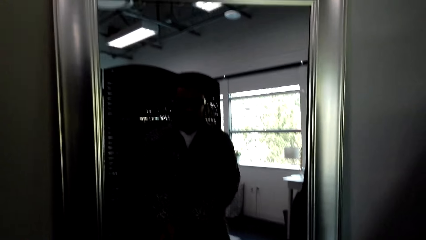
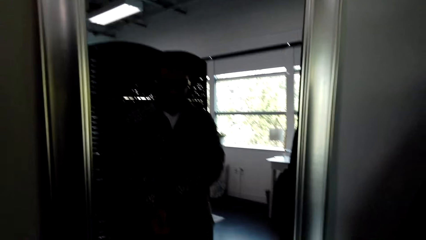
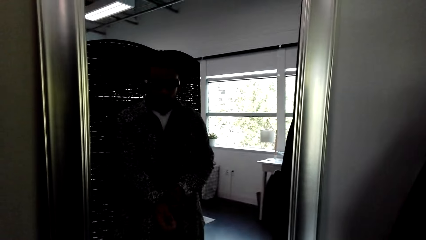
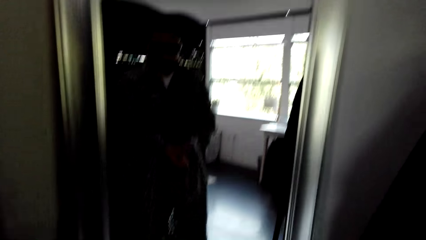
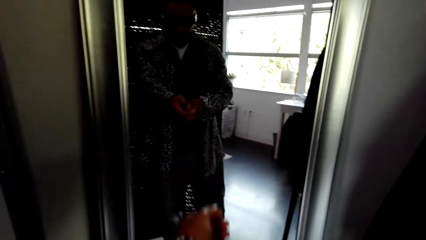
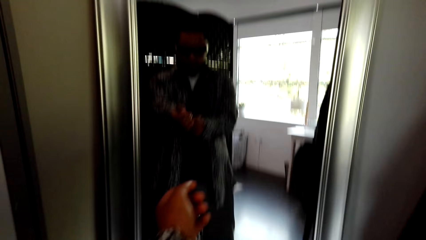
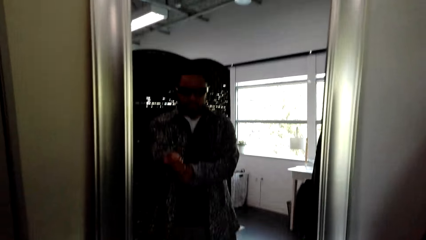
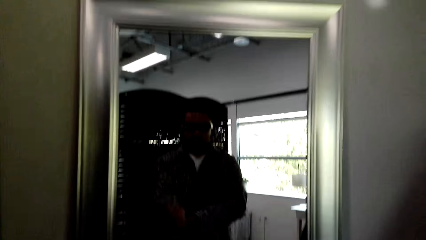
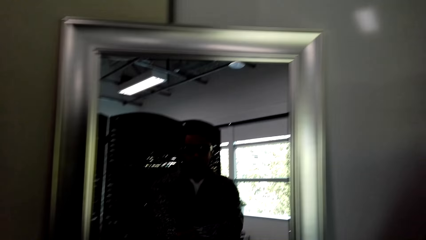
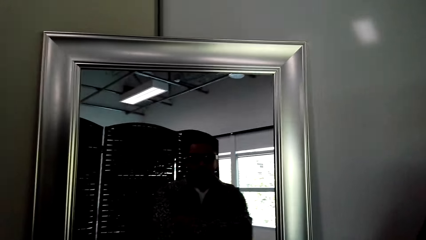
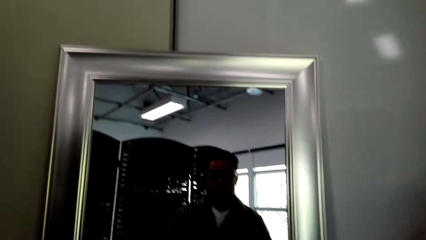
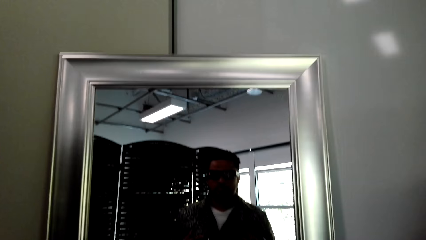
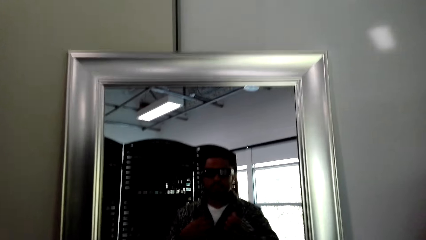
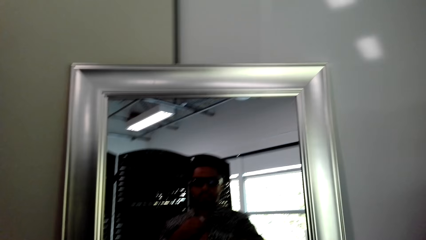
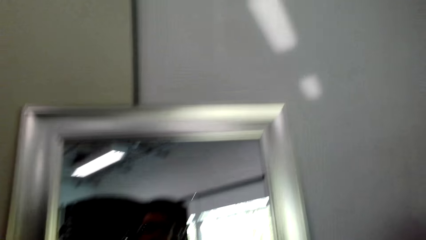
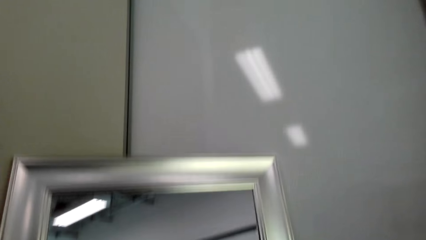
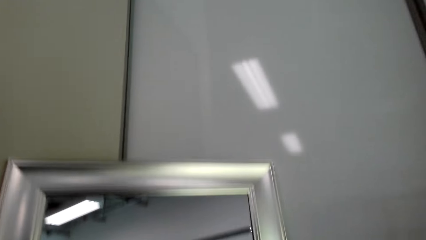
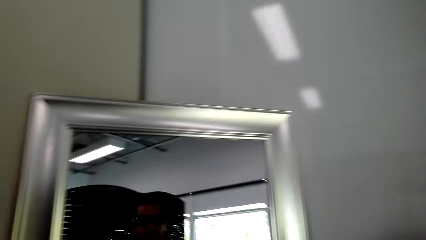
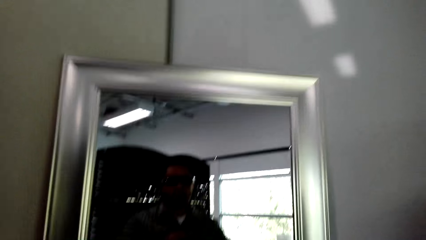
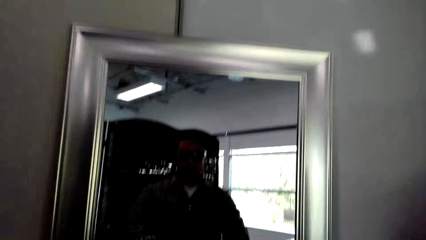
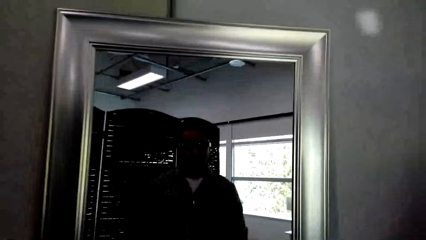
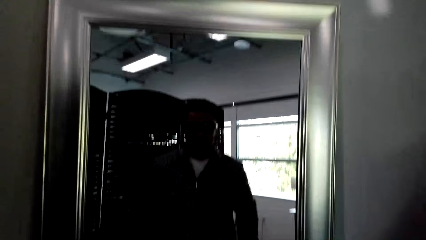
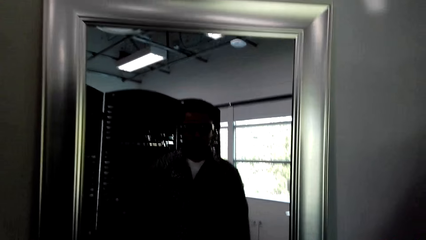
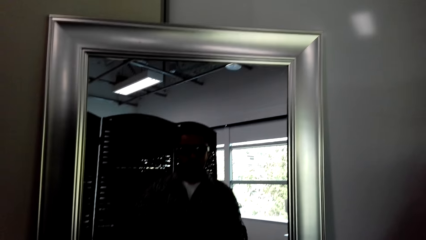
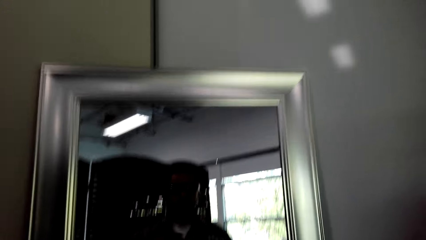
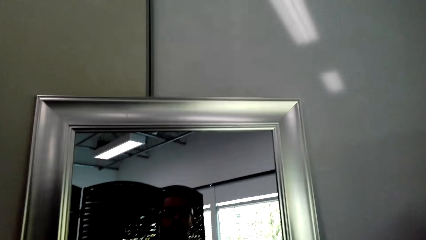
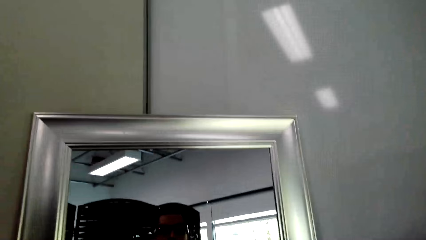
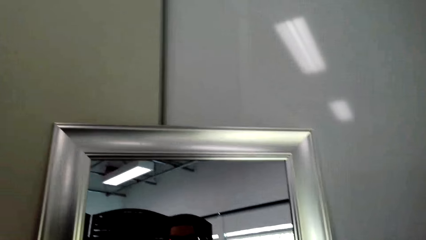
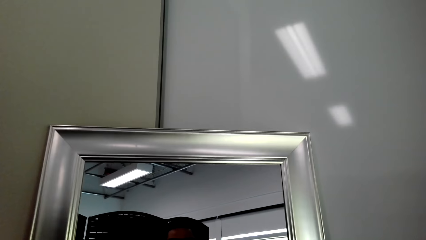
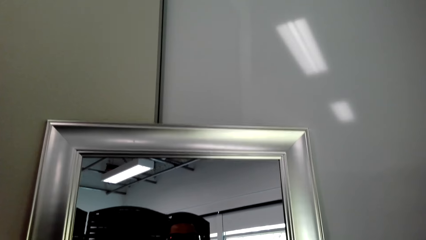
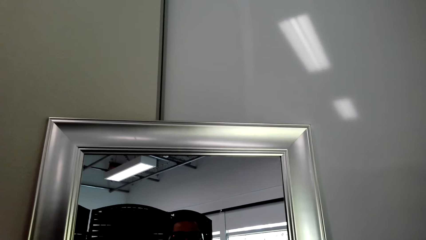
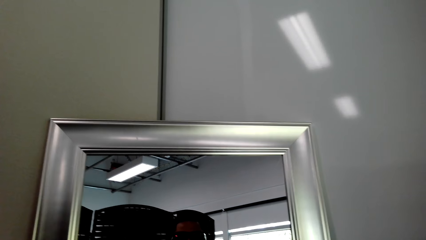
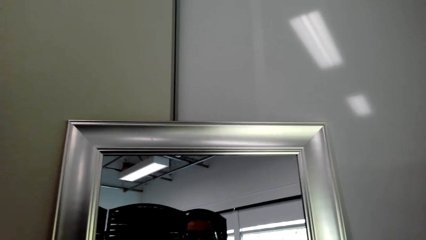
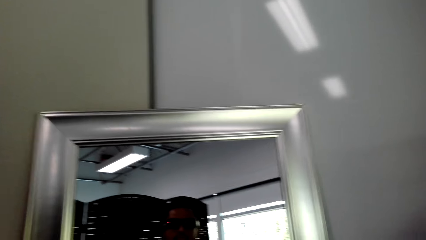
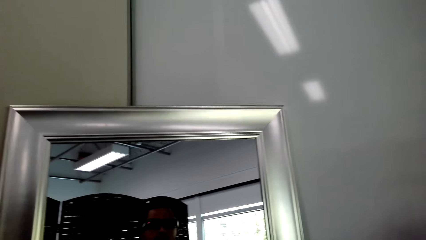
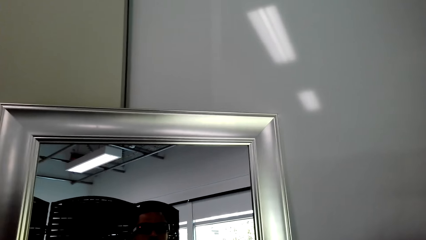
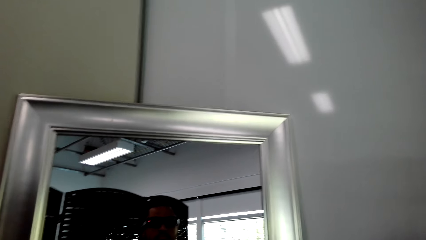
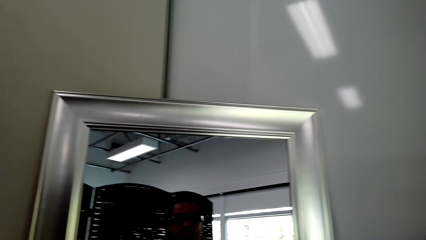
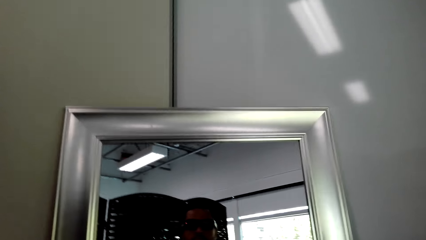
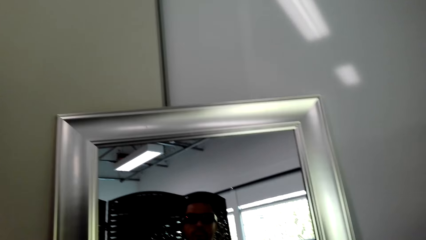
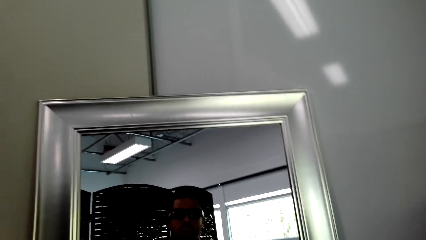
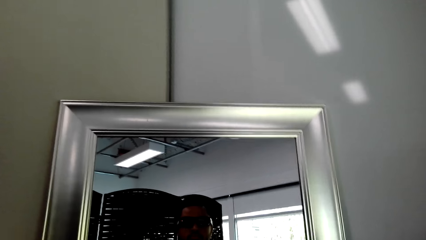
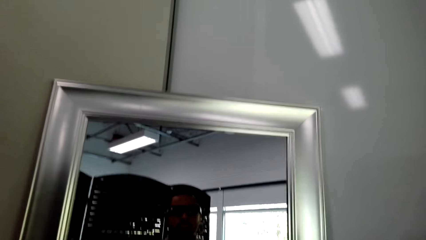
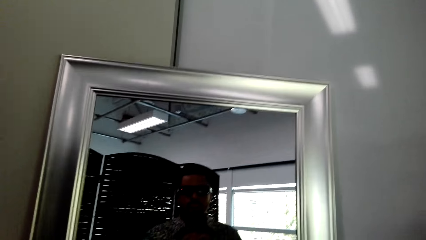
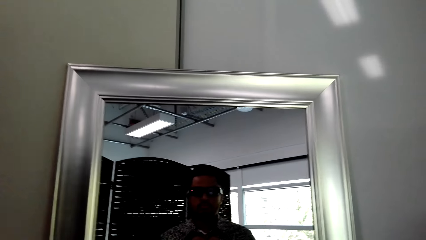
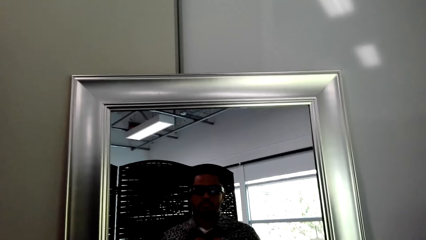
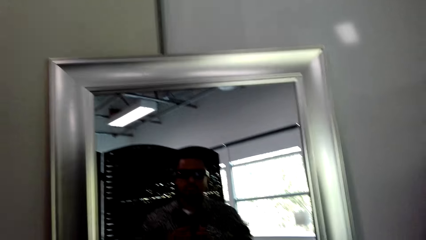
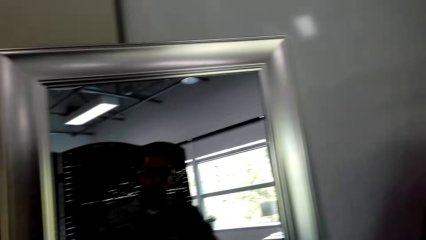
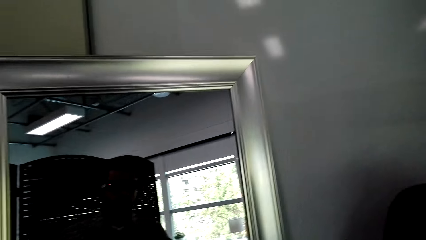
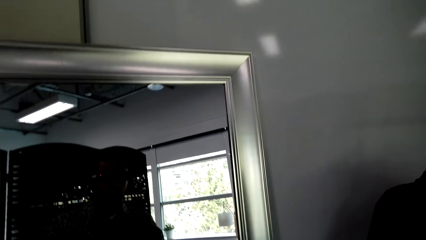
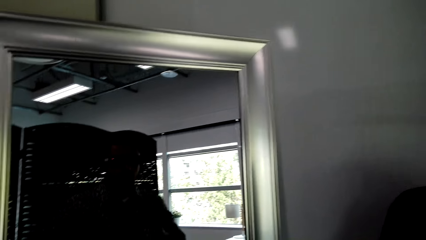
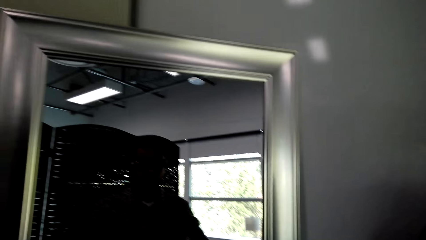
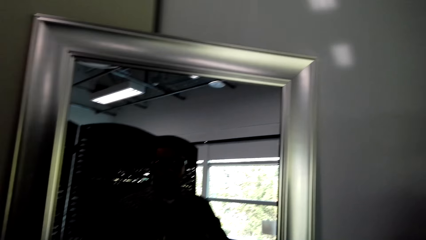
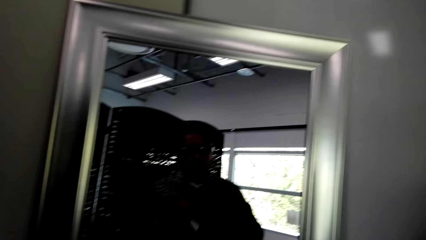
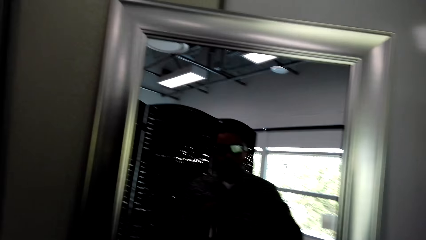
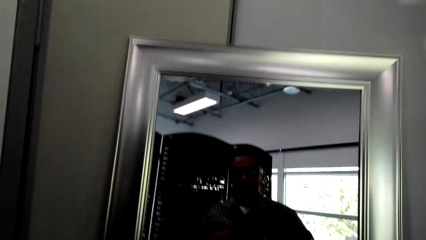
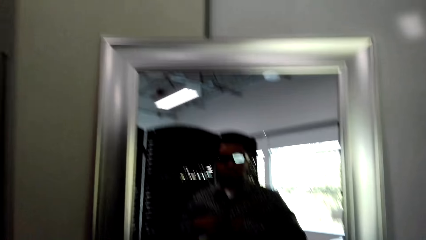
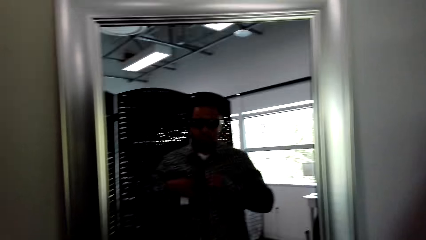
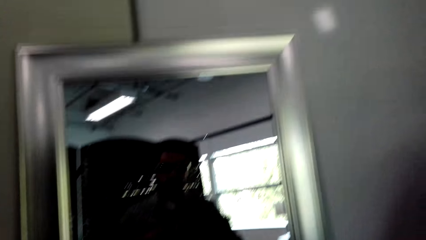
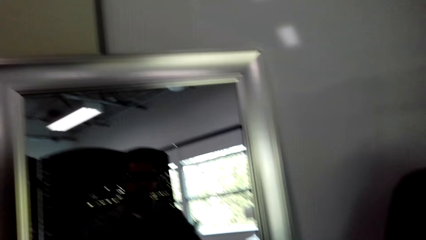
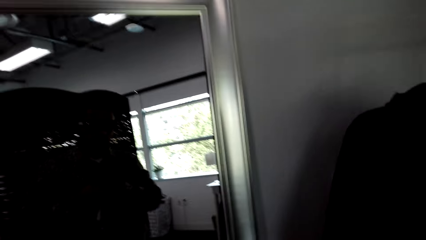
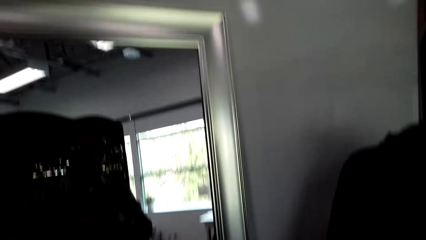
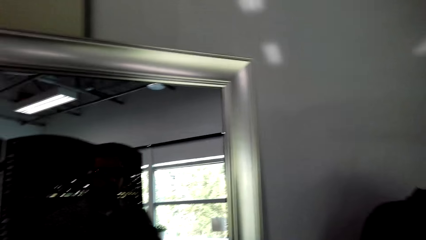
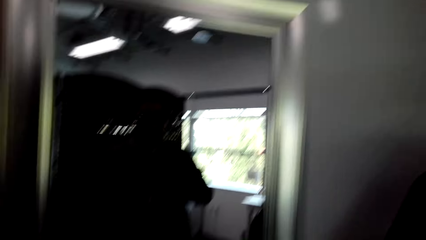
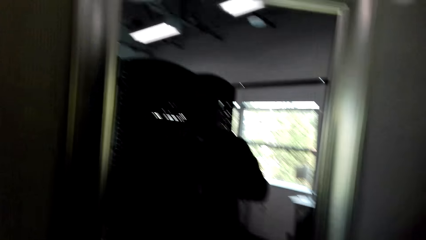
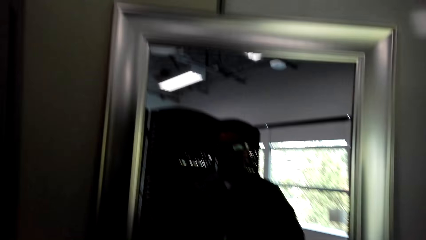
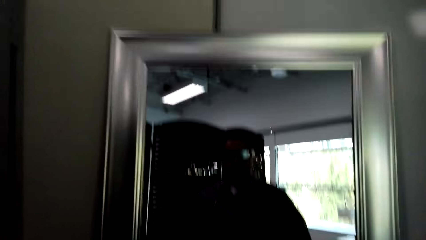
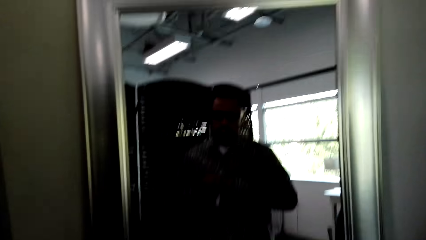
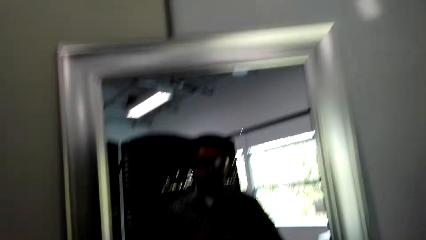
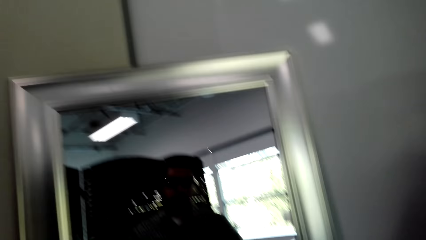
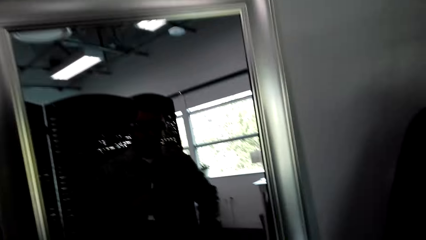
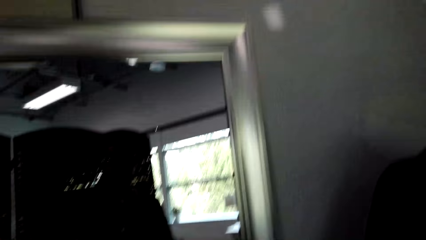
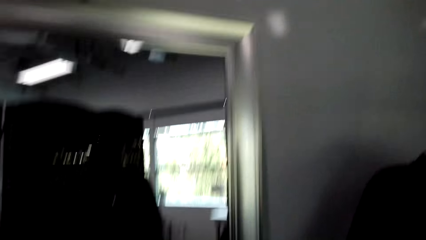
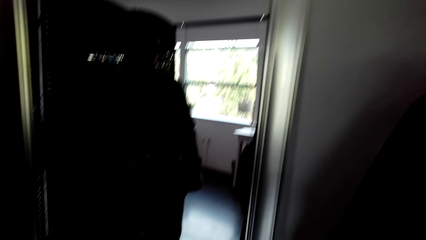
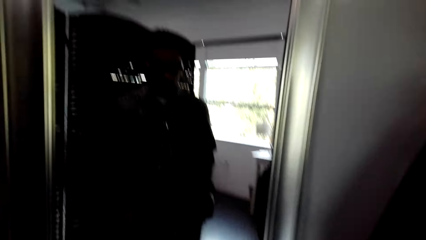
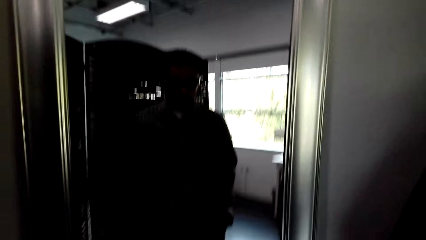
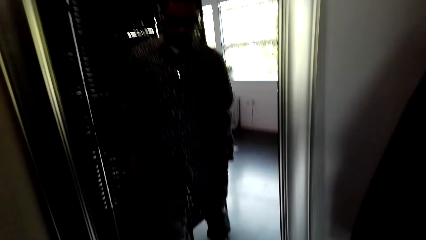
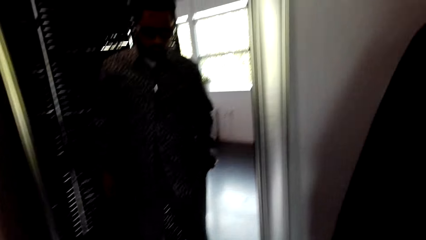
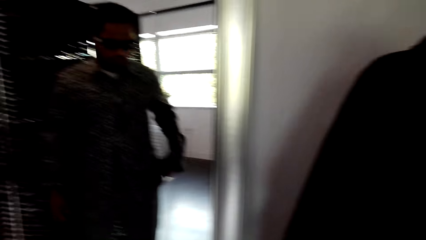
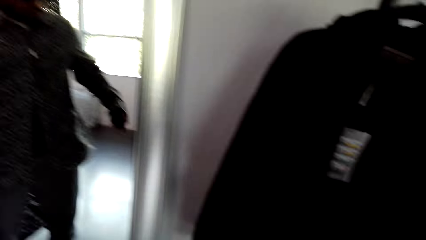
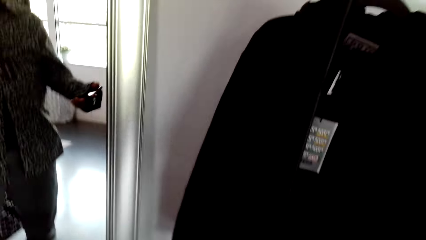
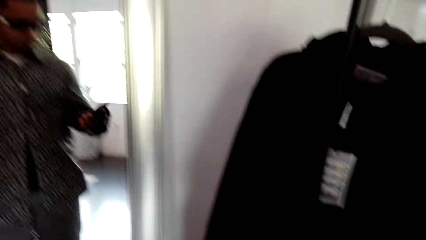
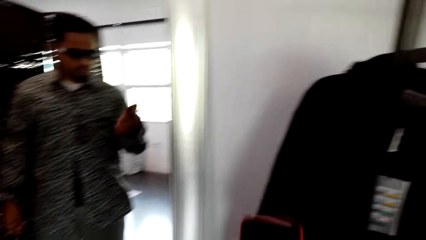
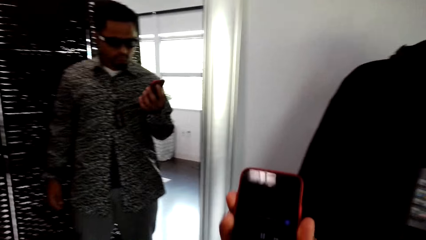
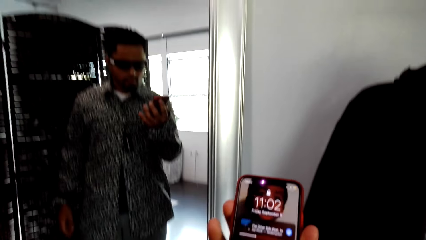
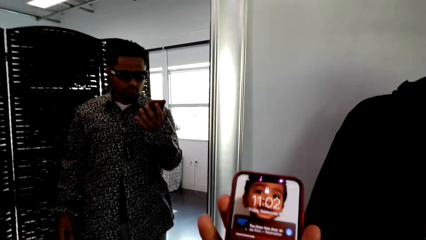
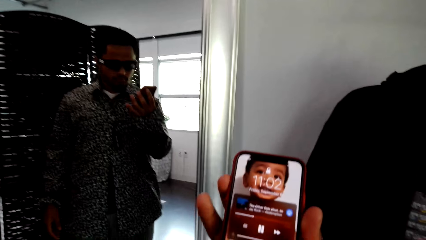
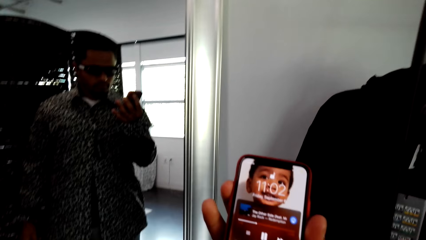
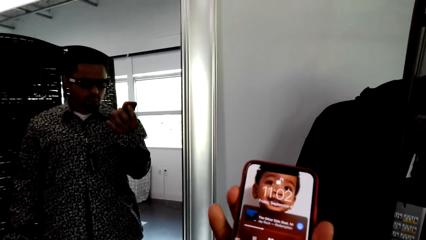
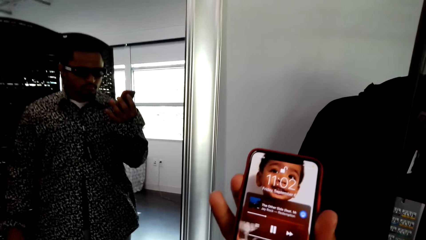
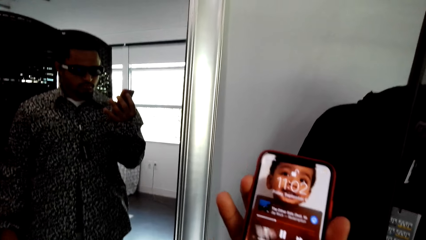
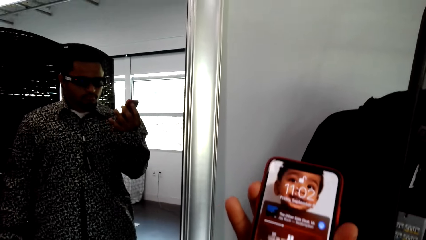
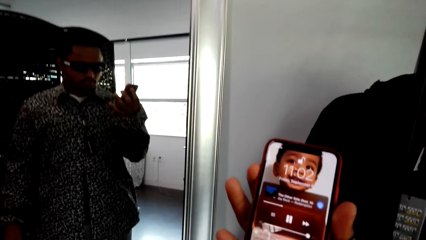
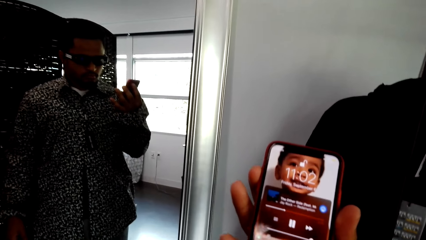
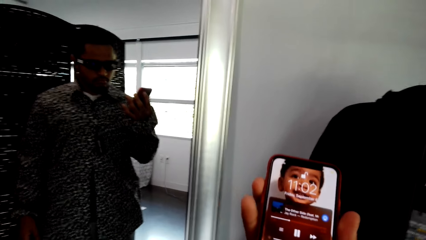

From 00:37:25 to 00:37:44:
The camera wearer moves around the left hand. They look at the mirror. They remove the phone from the pocket. They hold the phone with the right hand. They look at the phone.
